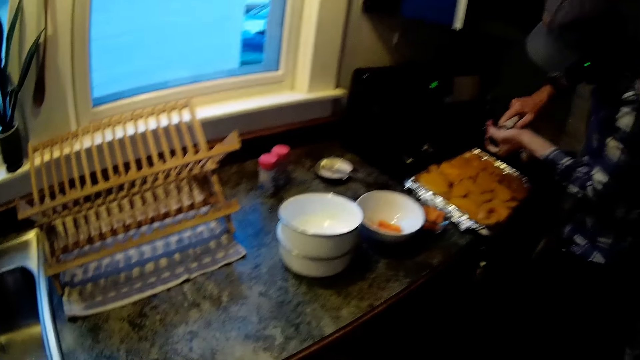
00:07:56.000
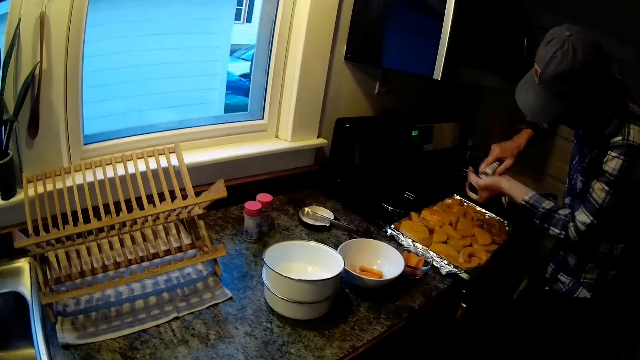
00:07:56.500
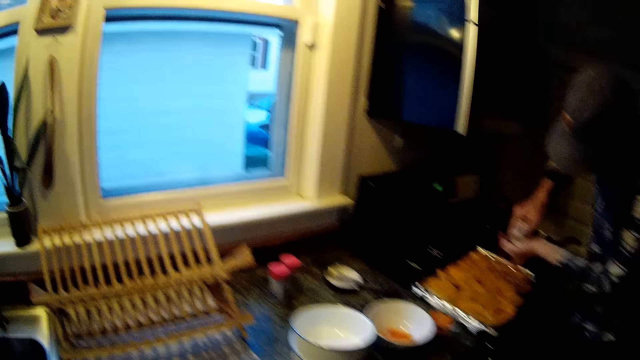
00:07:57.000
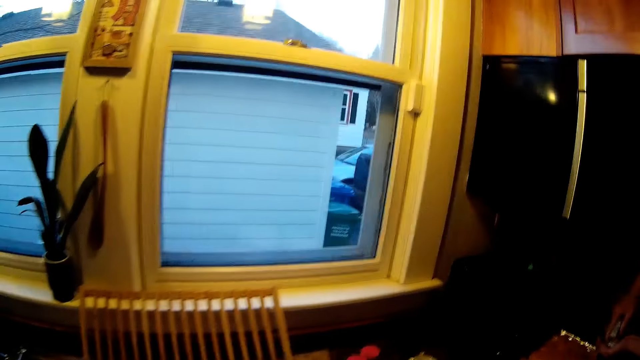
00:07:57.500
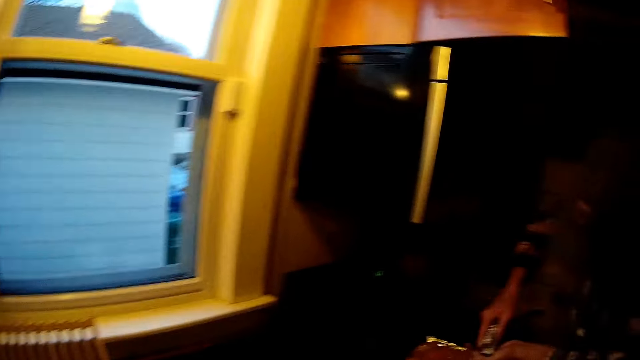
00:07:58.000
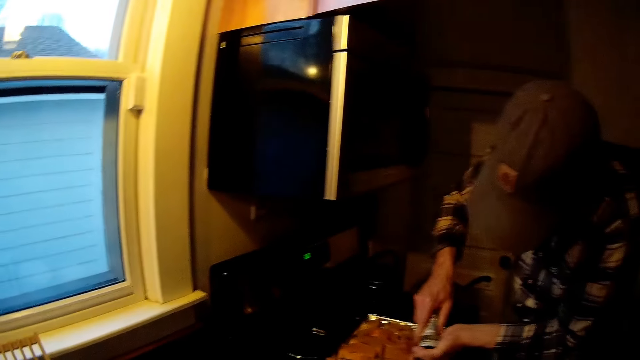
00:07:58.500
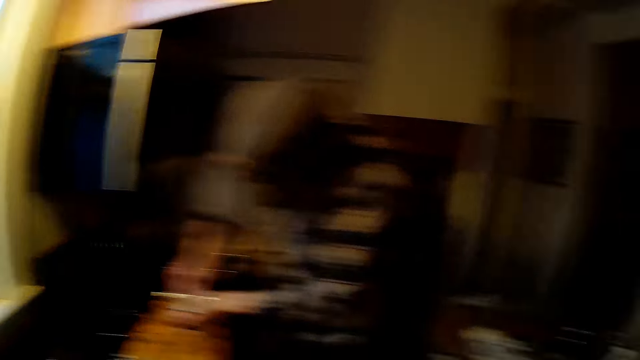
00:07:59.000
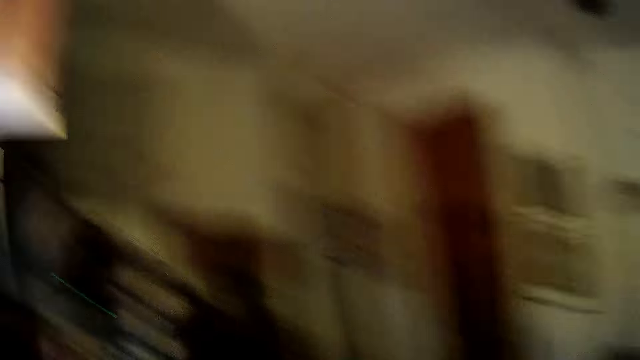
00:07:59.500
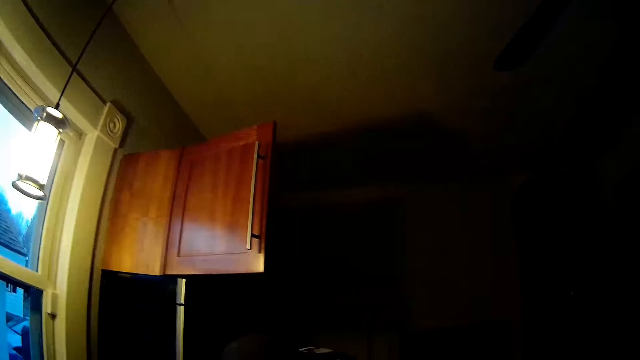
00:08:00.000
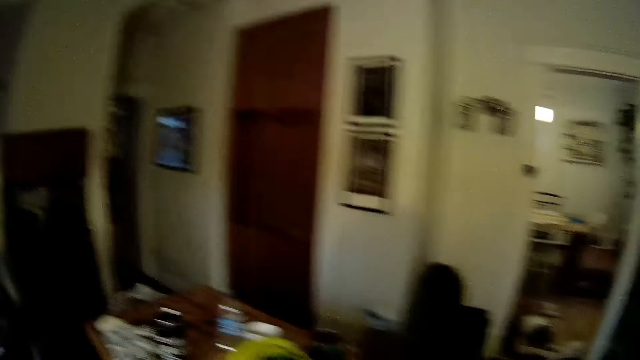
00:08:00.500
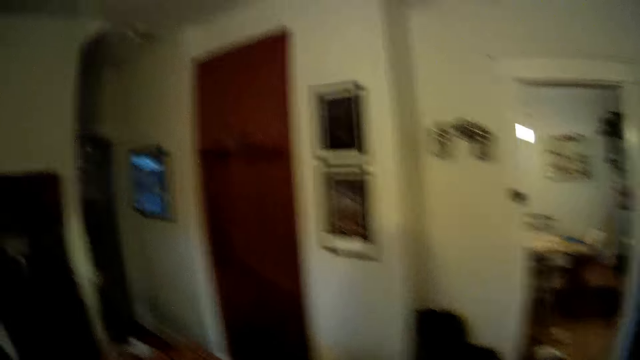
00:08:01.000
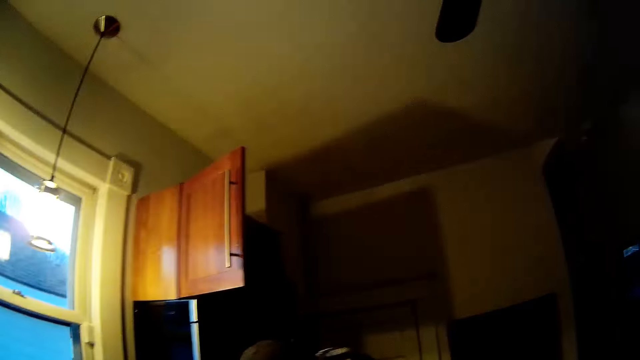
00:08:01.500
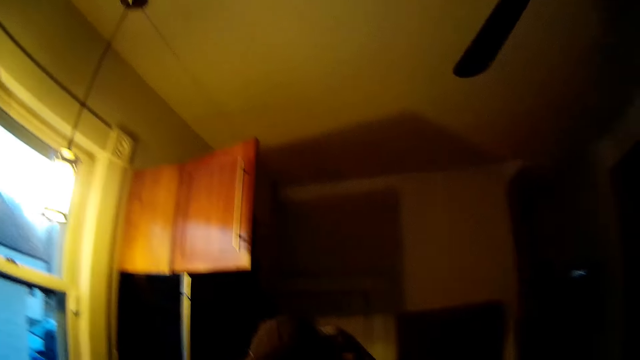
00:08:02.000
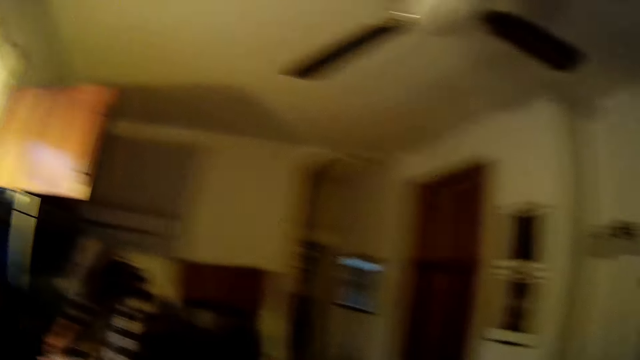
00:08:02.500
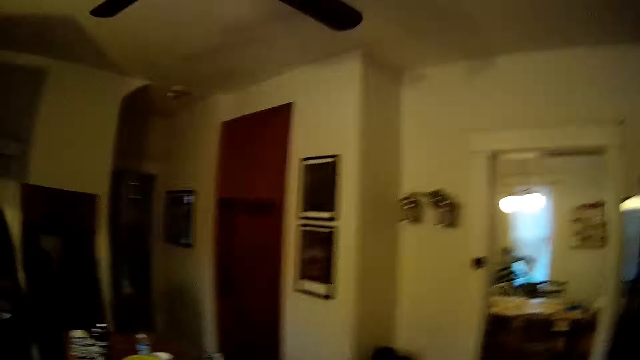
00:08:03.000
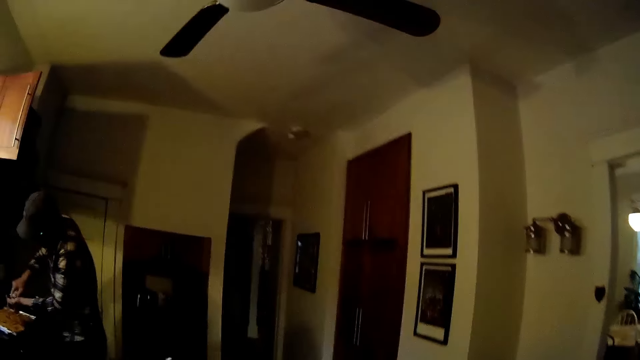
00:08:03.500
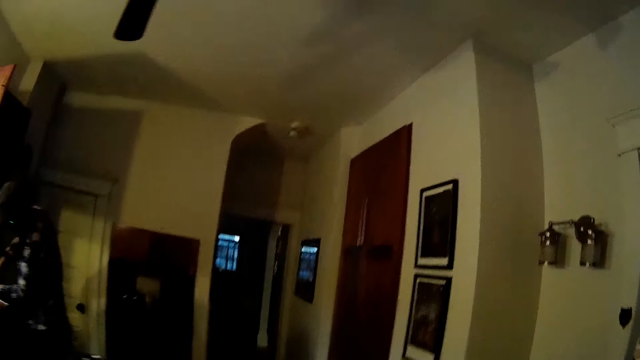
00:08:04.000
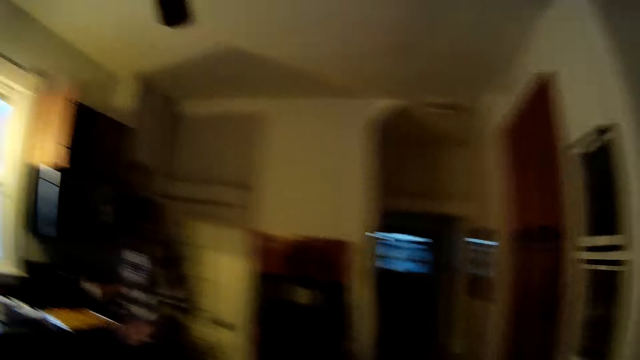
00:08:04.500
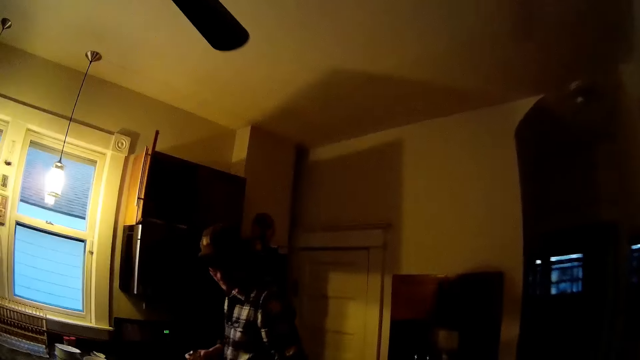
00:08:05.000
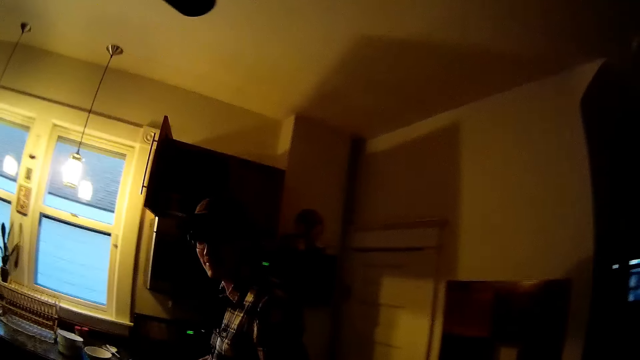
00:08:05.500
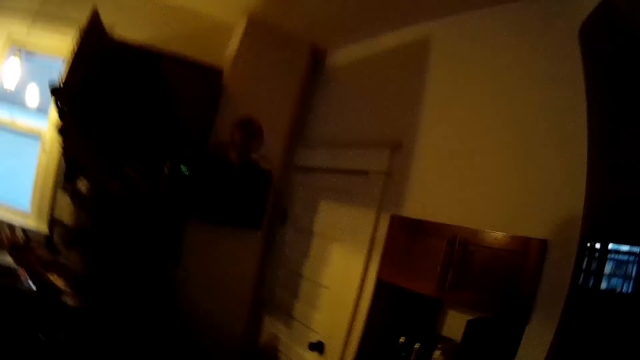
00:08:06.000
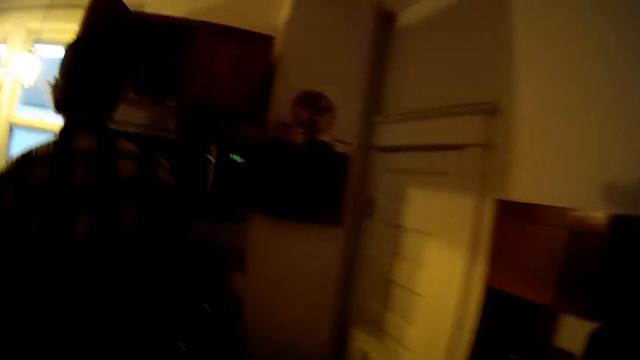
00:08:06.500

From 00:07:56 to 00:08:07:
The camera wearer talks. They walk.

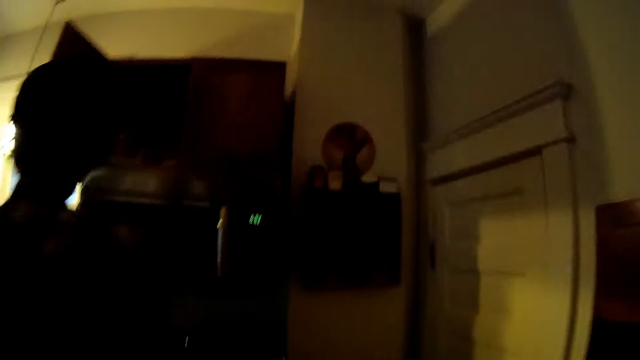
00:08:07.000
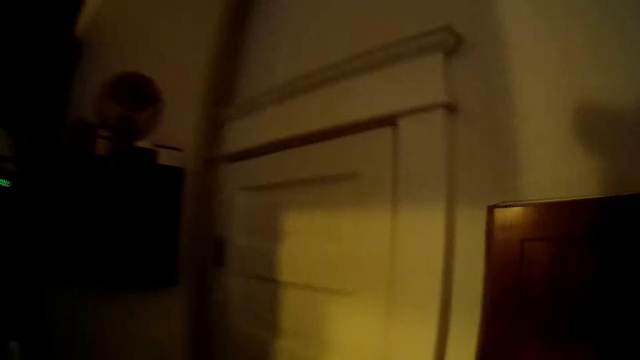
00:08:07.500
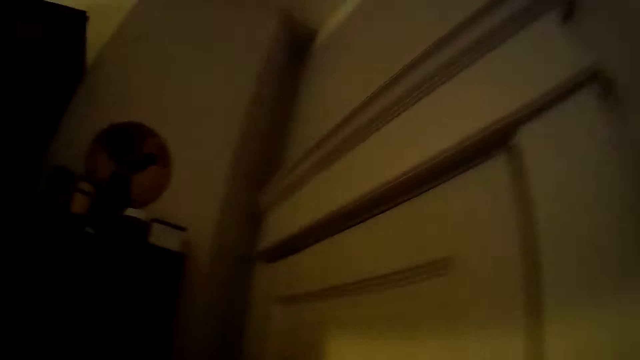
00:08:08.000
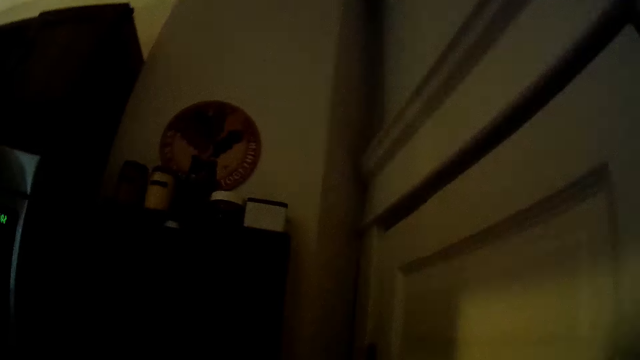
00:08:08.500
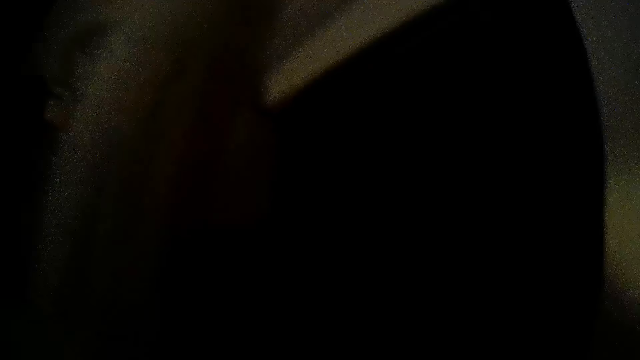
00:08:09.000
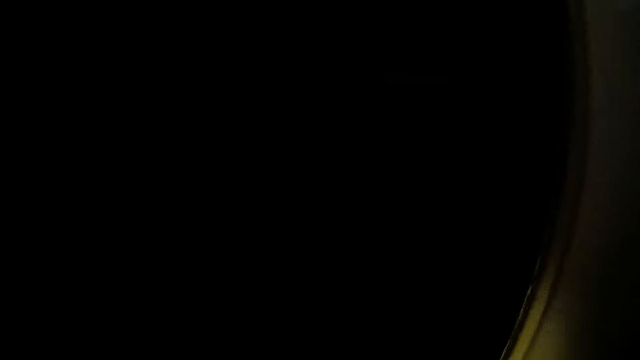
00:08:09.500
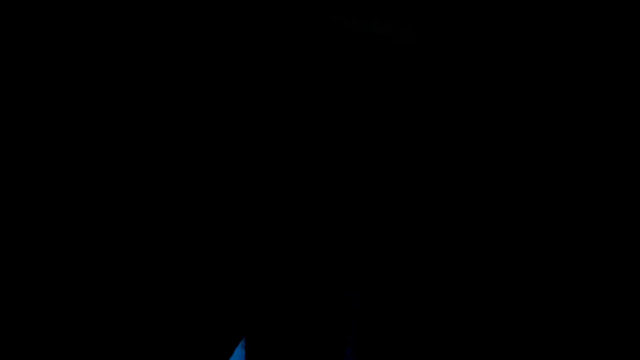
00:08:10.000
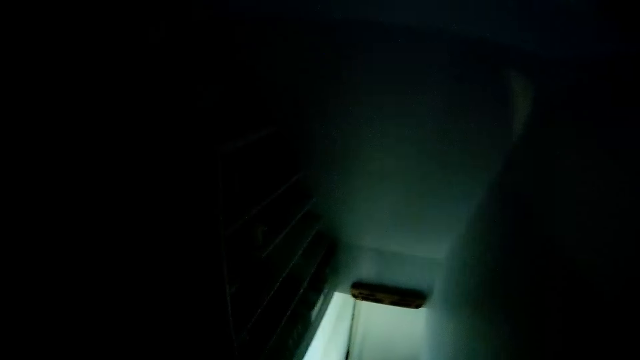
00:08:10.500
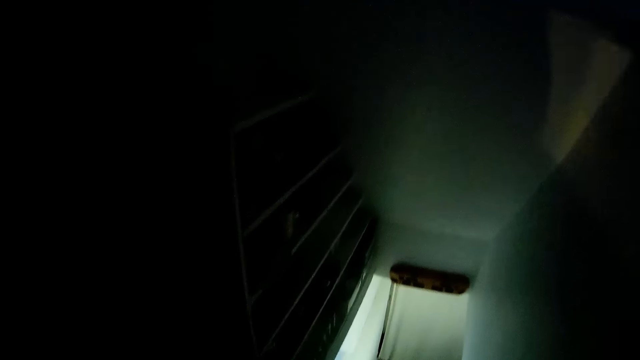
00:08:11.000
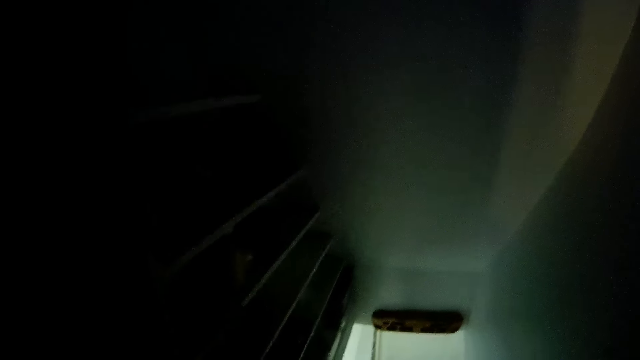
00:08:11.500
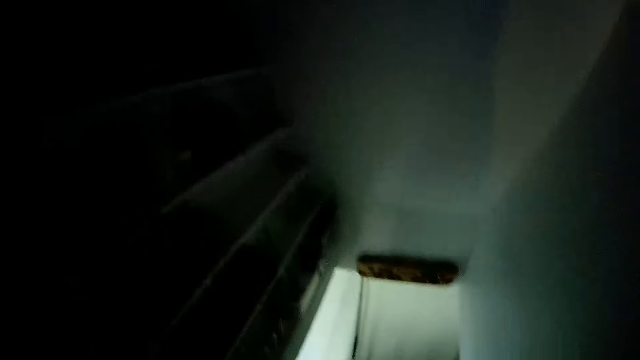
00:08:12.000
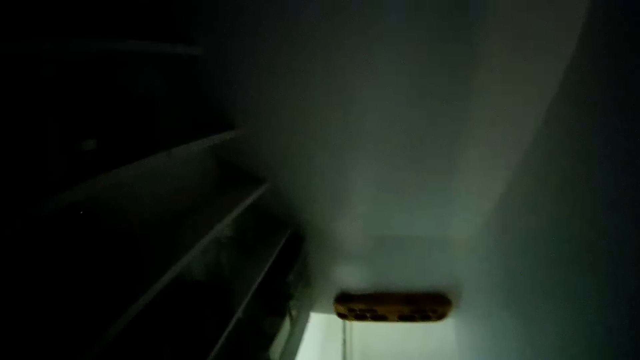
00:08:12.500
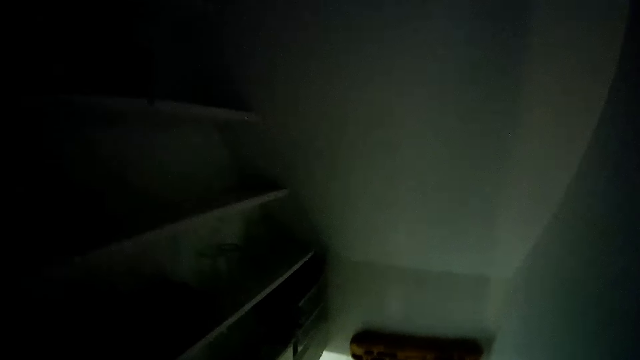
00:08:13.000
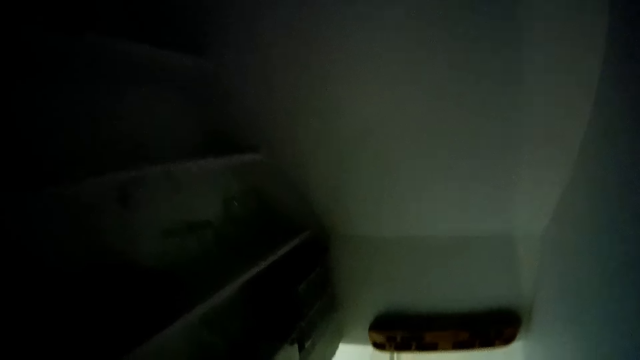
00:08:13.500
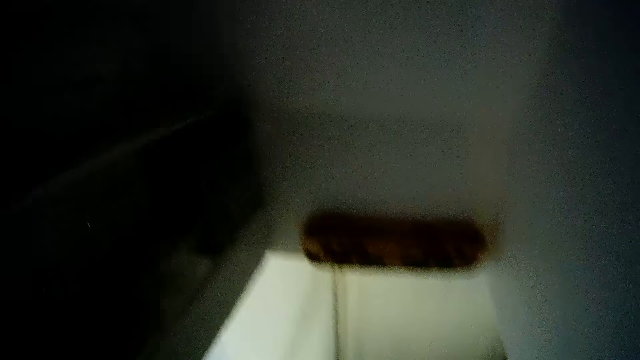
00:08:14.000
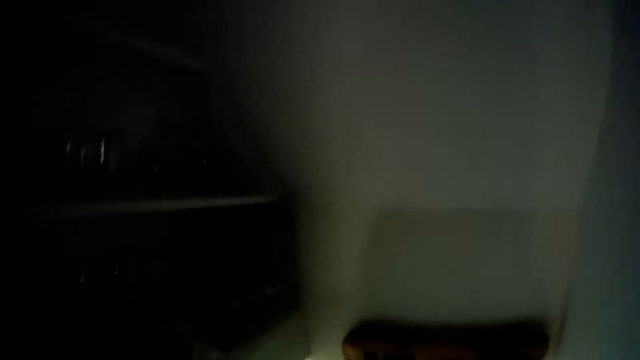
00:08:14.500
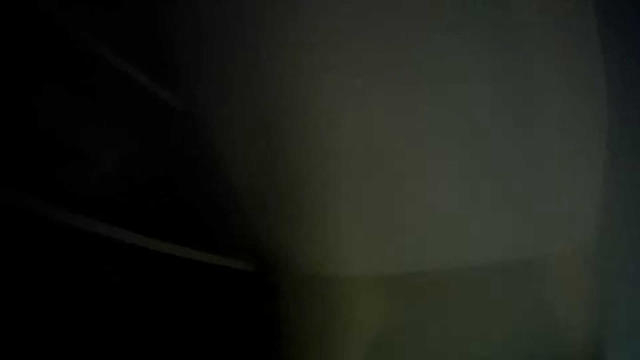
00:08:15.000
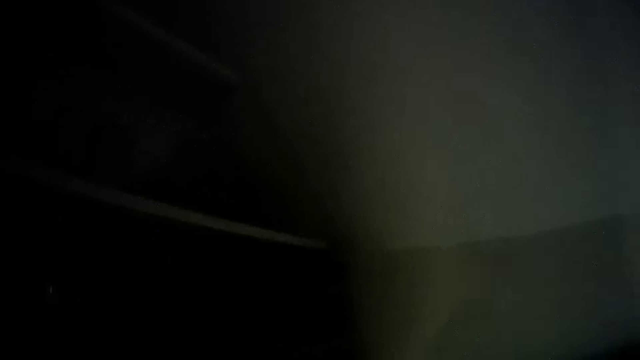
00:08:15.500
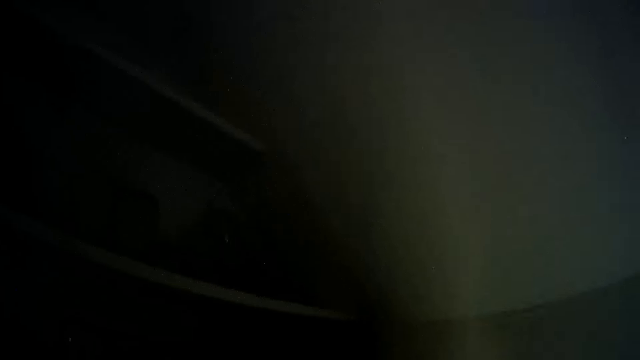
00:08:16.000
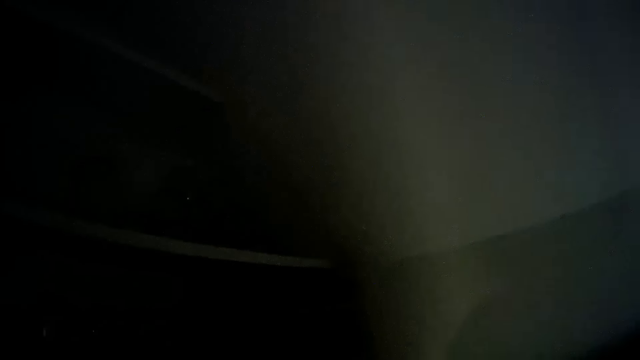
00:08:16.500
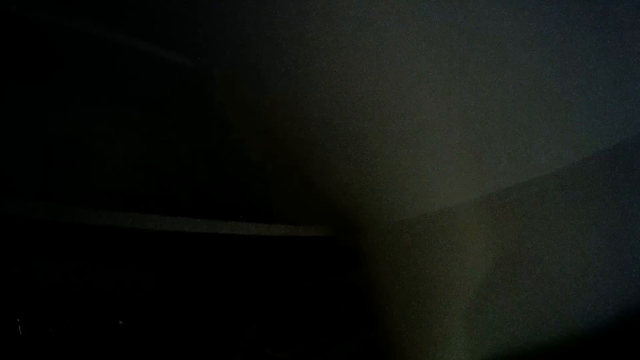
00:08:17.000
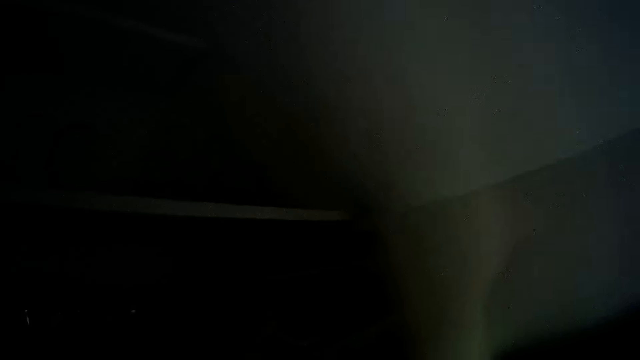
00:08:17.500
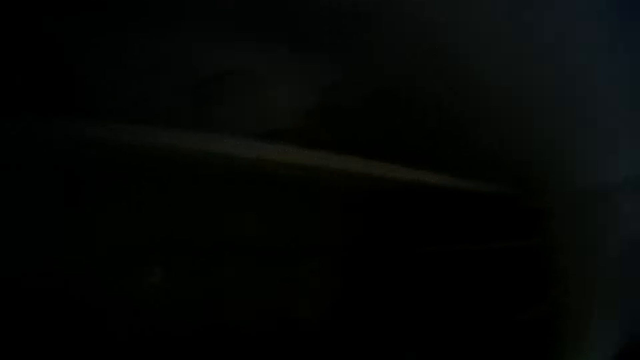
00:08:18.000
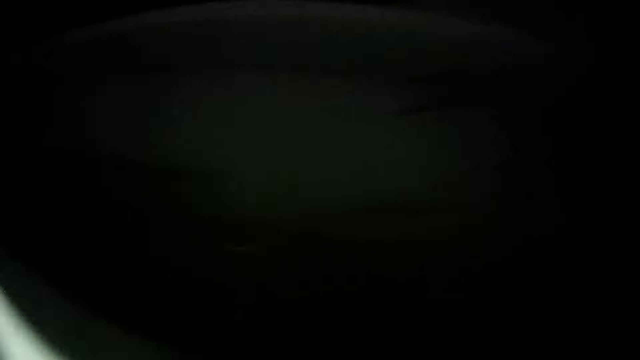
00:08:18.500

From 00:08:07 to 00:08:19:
The camera wearer opens a door with her left hand. She talks.
